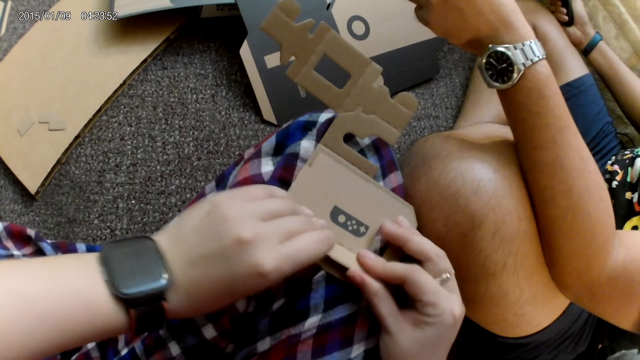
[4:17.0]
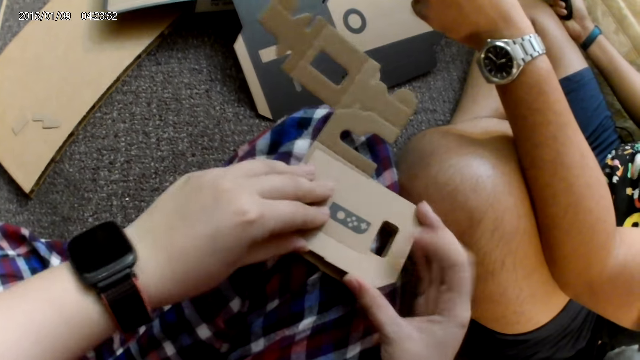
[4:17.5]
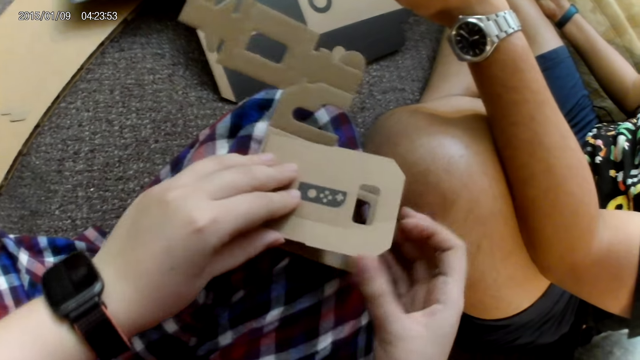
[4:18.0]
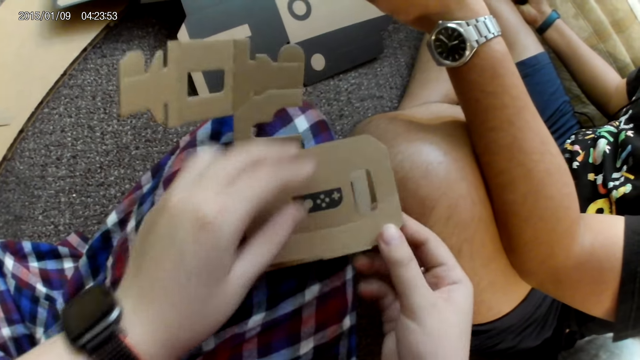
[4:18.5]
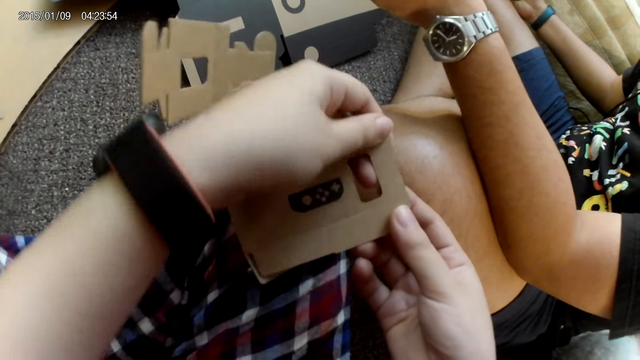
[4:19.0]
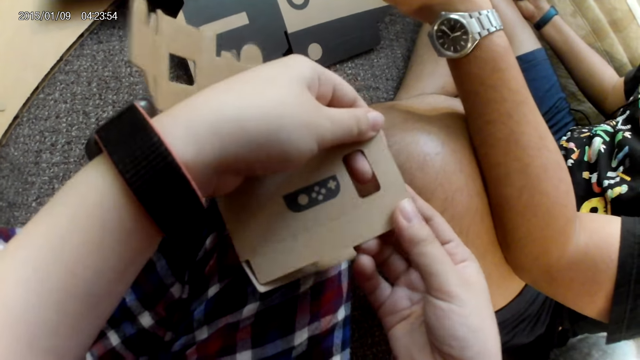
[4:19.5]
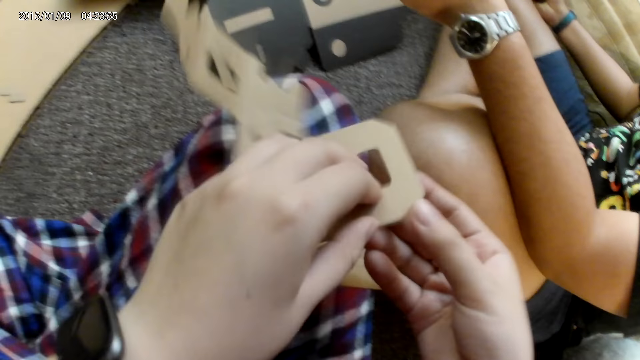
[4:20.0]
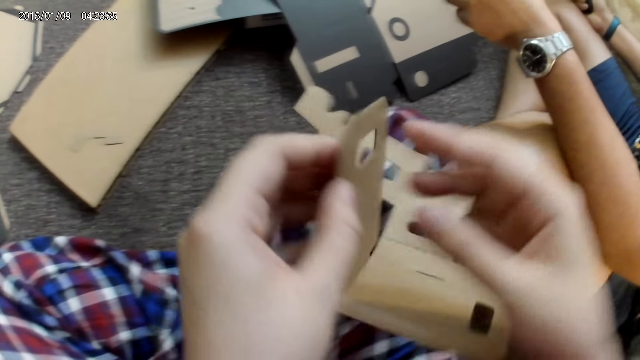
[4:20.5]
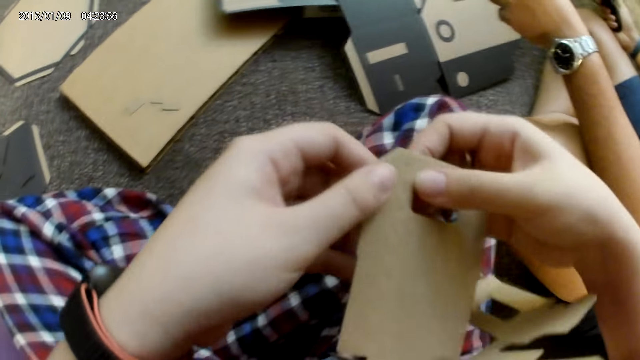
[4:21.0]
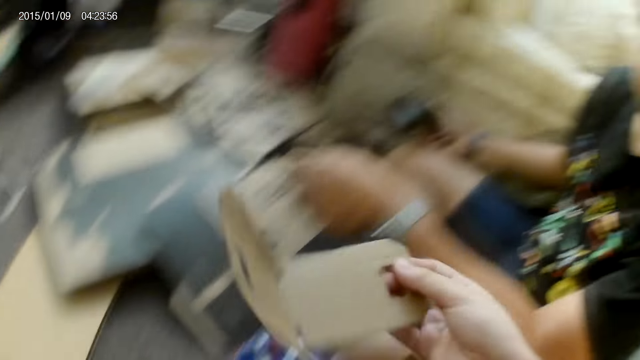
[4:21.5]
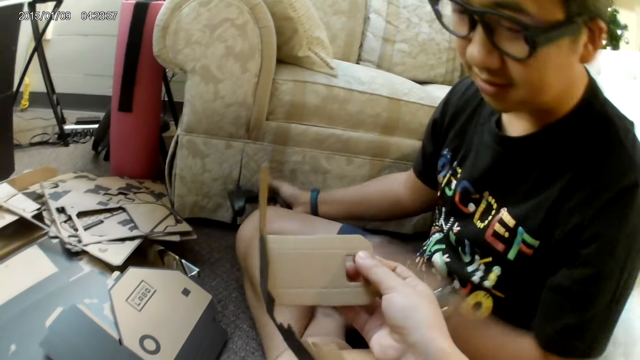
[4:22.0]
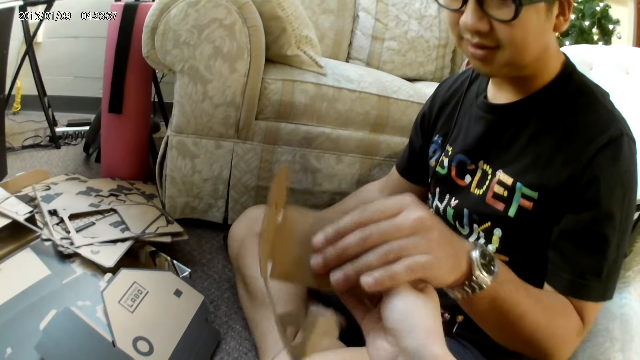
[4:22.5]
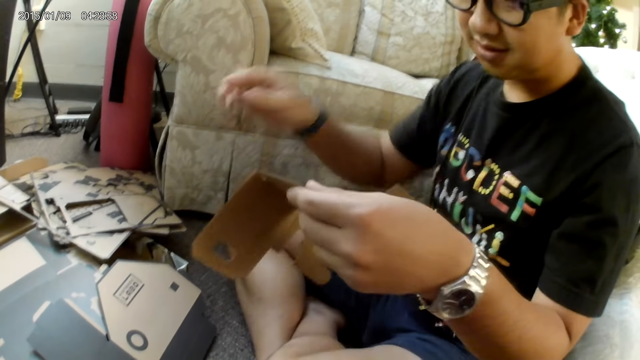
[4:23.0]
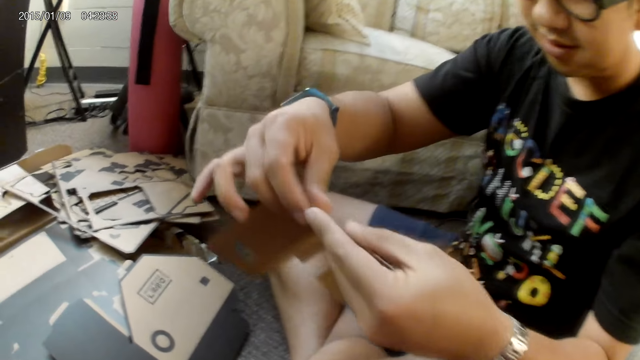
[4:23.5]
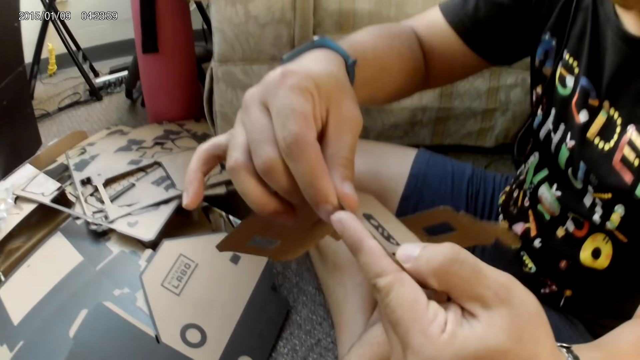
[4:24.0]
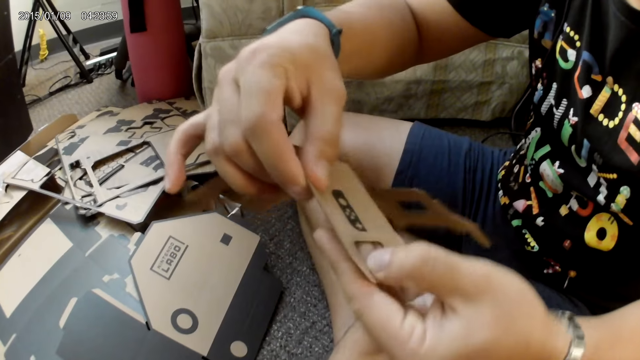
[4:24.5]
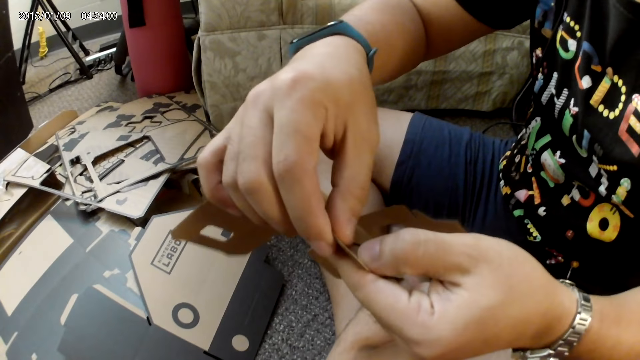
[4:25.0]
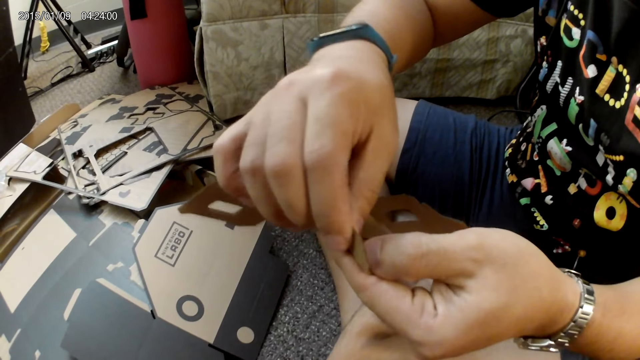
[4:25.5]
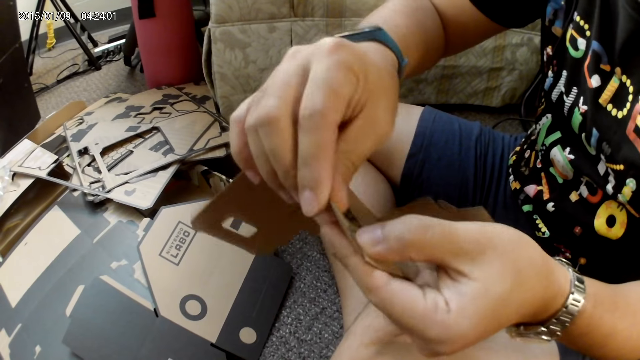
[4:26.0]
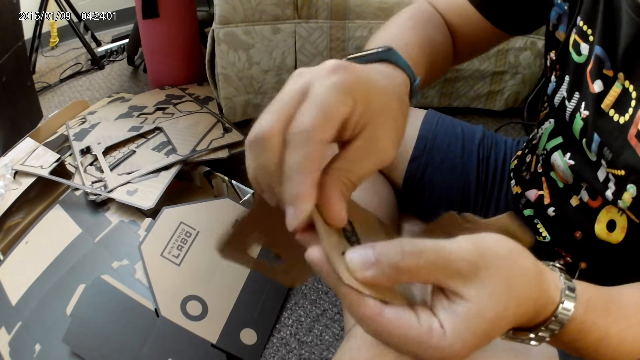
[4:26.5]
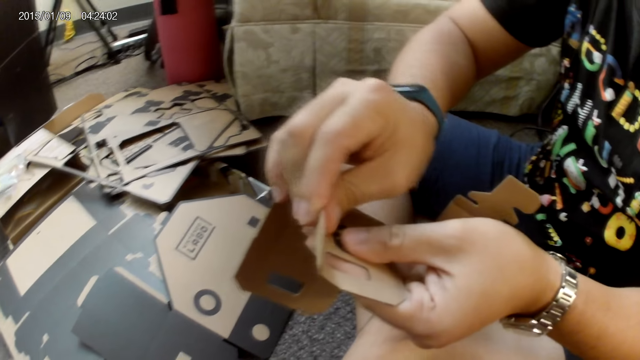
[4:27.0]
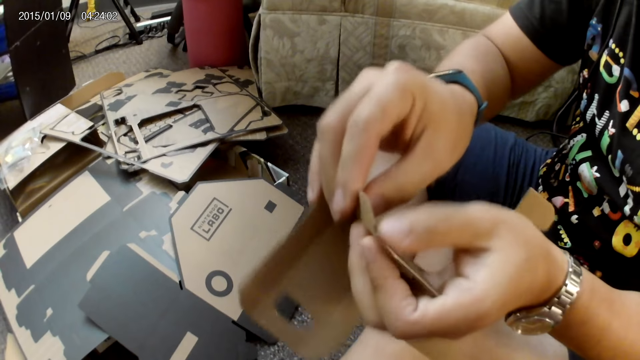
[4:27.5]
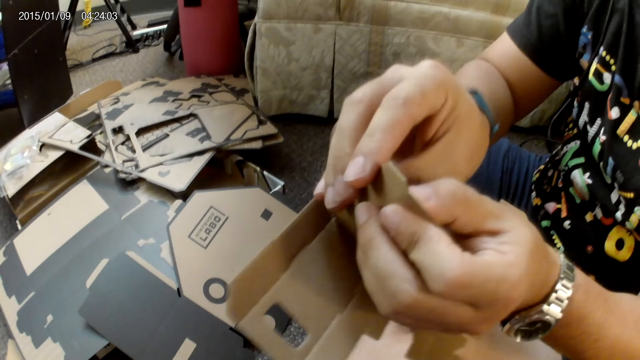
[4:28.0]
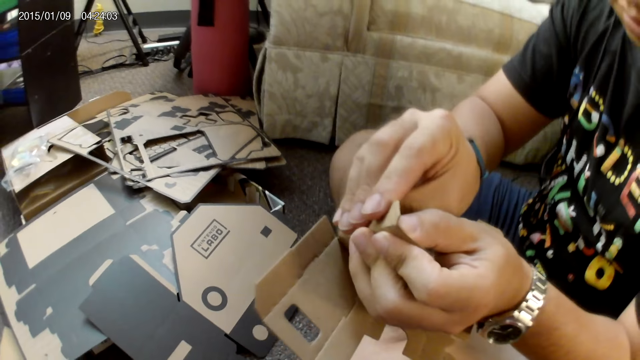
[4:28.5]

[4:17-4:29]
The camera wearer presses a part of the cardboard piece with both hands. A man places a game controller on the floor with his right hand. The camera wearer passes the cardboard piece to the man with her right hand. The man collects the cardboard piece with his left hand. He holds the cardboard piece with both hands. He tears the cardbox into shape. He presses a part of the cardboard with both hands. He bends a part of the cardboard with both hands.

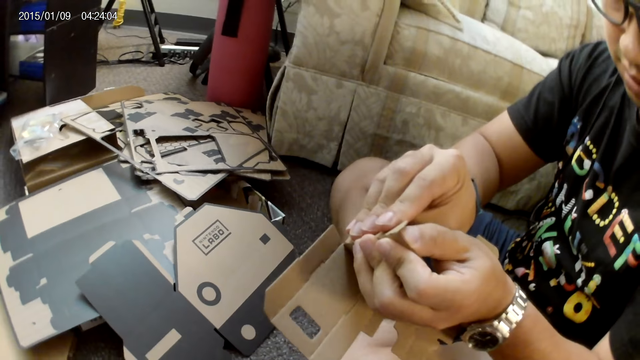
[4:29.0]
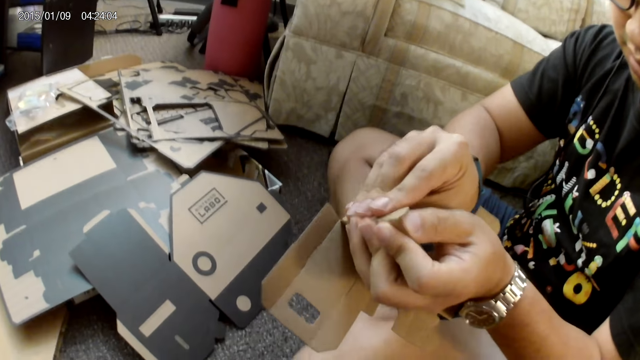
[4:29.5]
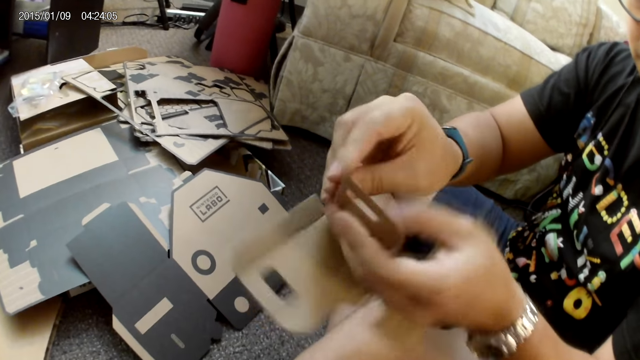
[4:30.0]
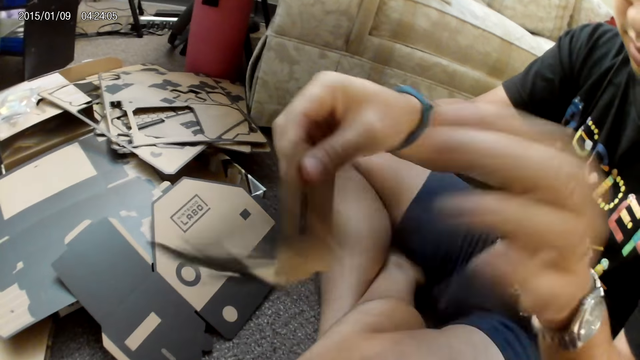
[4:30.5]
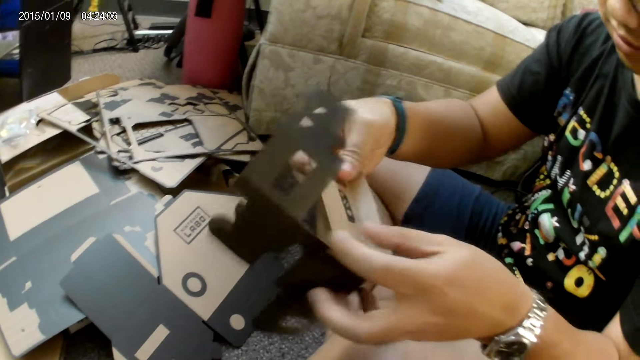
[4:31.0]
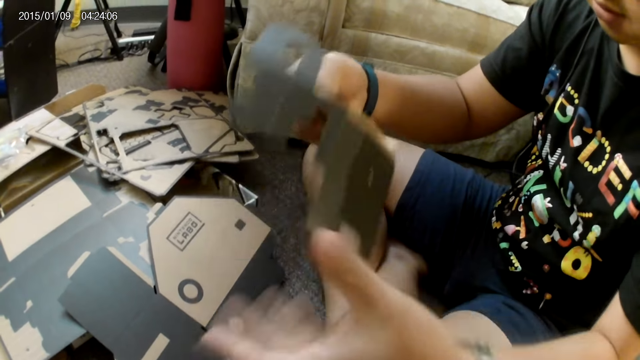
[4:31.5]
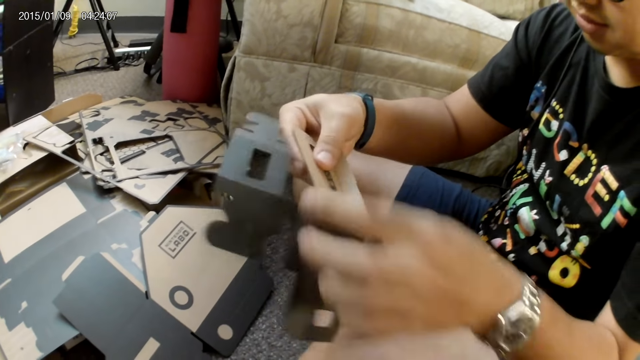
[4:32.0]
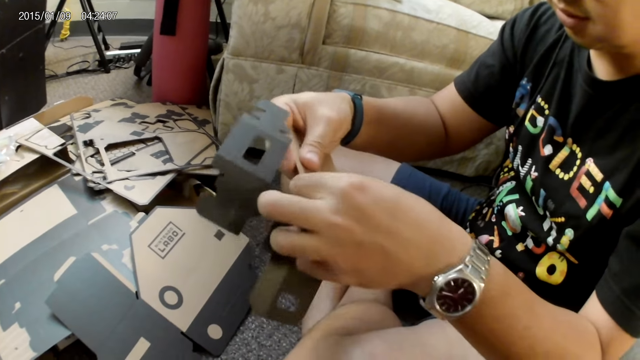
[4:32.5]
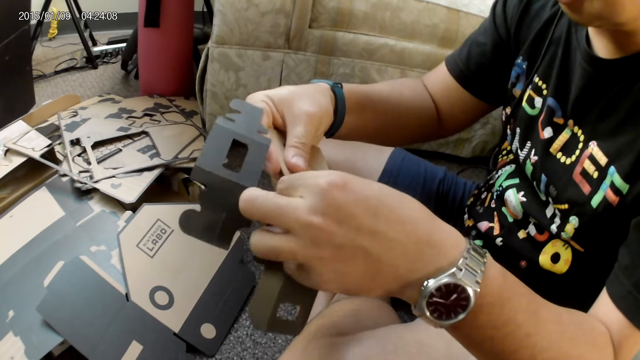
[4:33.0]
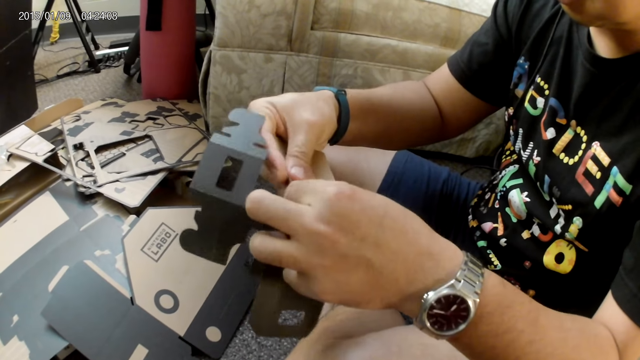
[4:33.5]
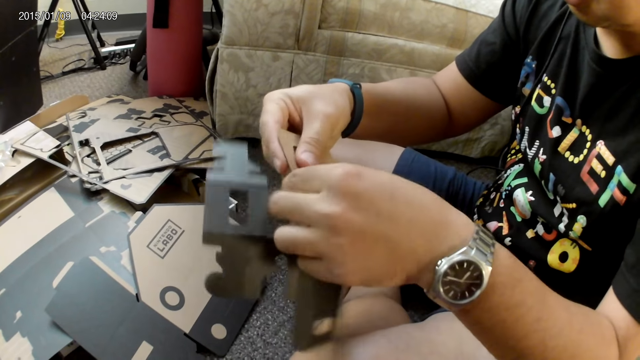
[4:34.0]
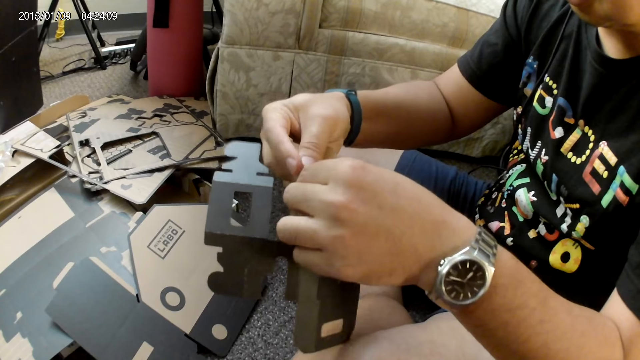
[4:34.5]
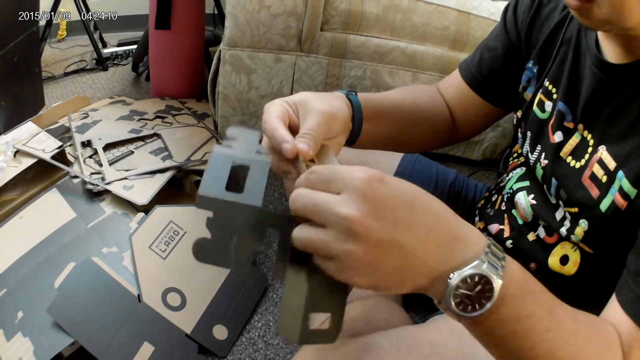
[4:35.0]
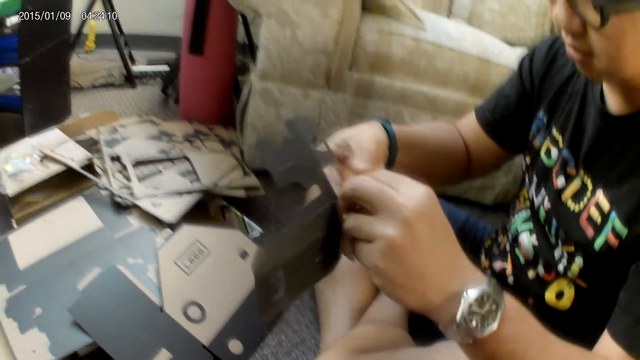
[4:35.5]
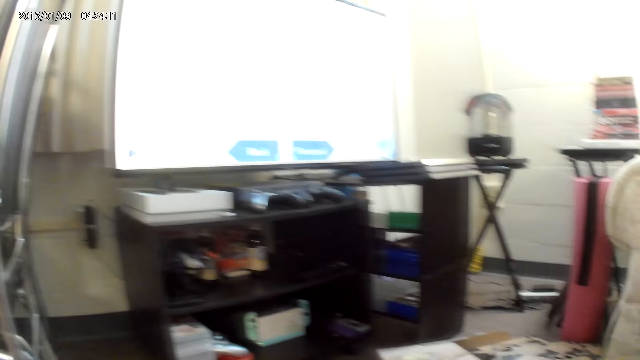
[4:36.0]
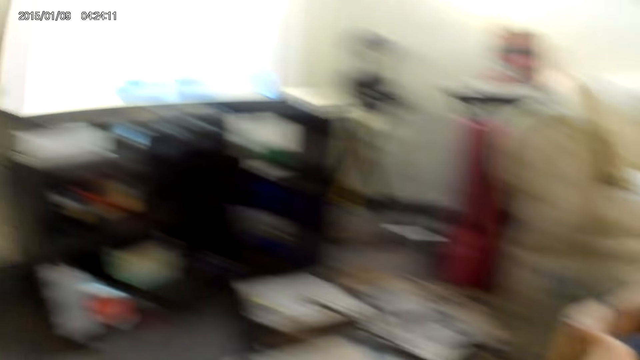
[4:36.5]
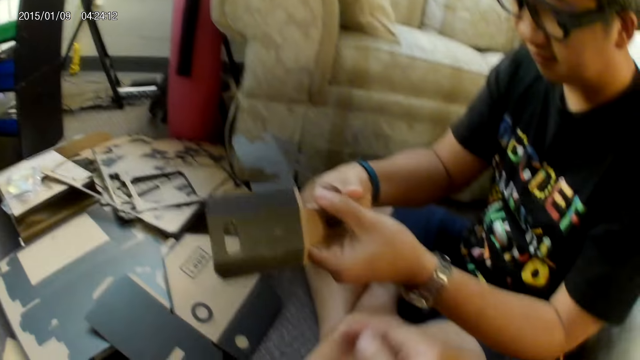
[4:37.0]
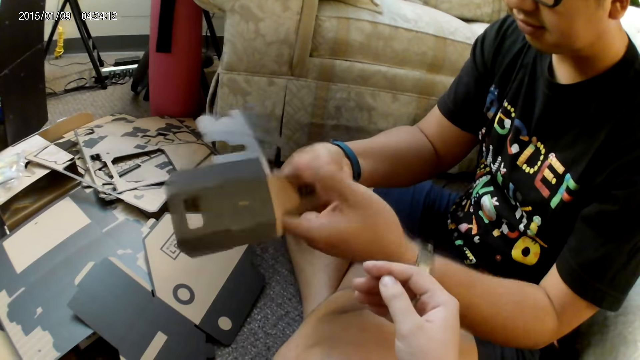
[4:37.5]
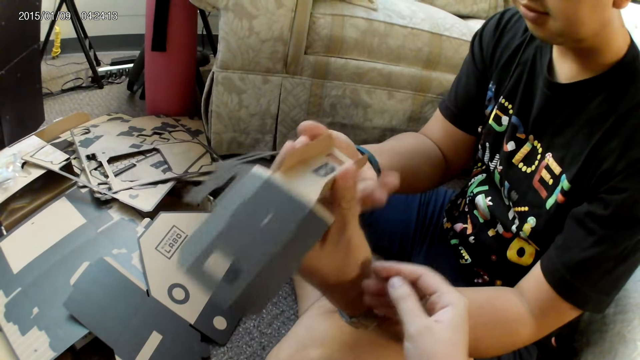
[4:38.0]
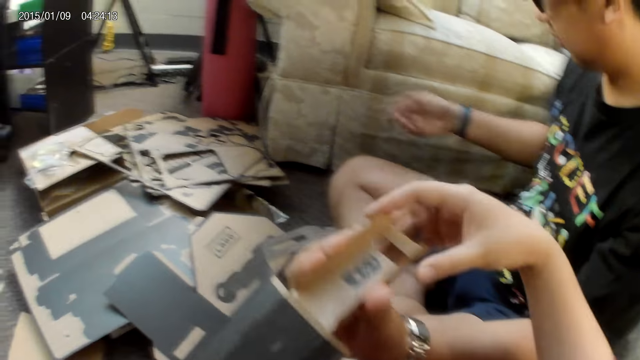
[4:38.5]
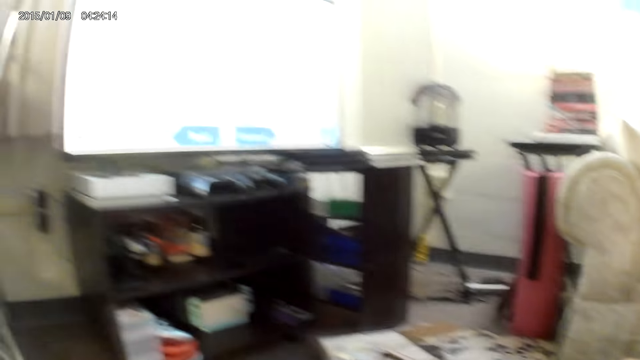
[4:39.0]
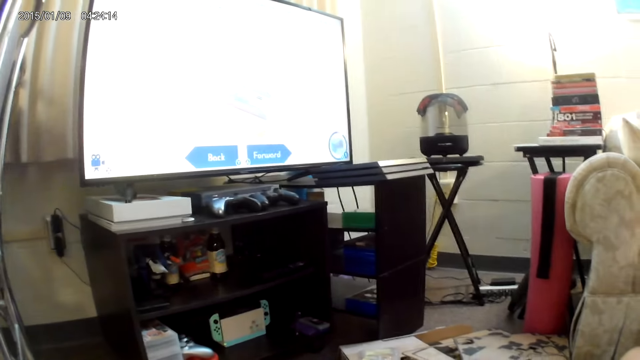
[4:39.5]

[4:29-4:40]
A man turns the cardbox. He bends a part of the cardboard with both hands. He tears the cardbox into shape. The camera wearer collects the cardboard piece from the man with her right hand.
